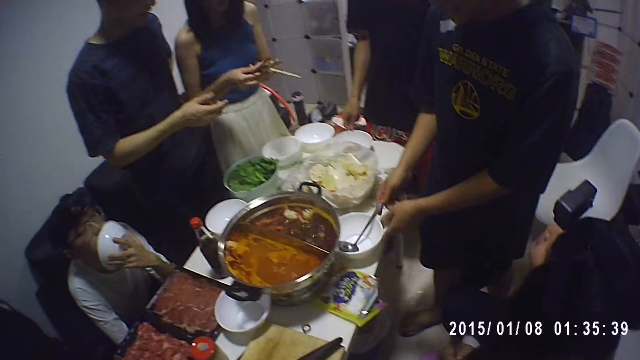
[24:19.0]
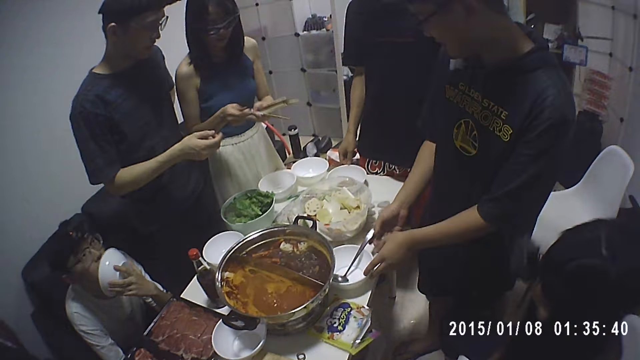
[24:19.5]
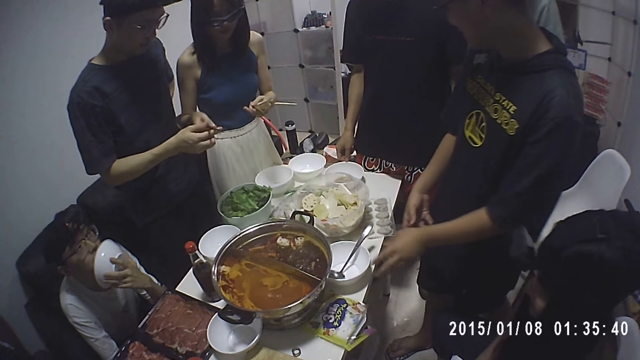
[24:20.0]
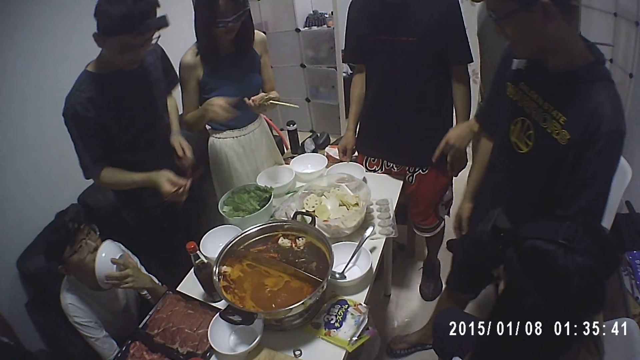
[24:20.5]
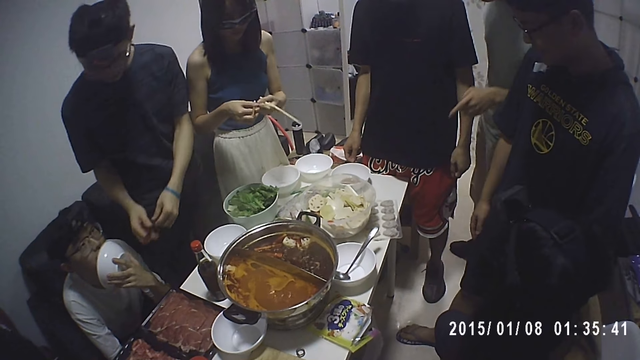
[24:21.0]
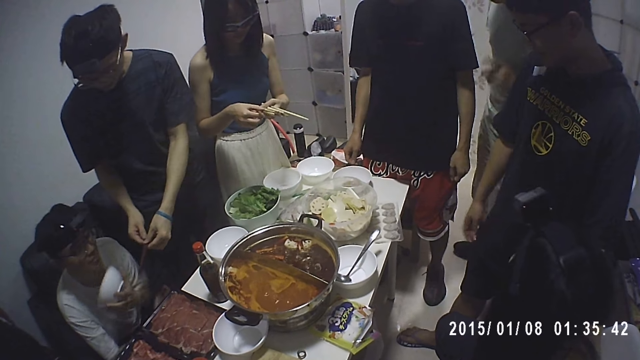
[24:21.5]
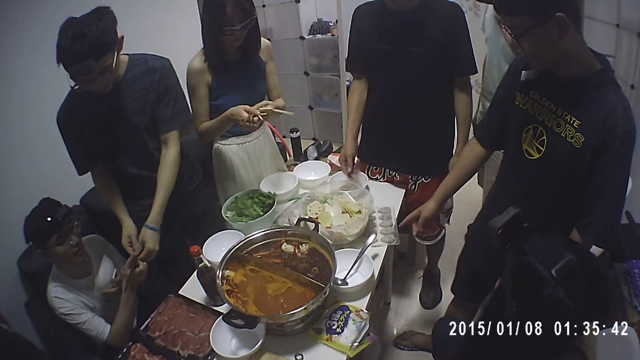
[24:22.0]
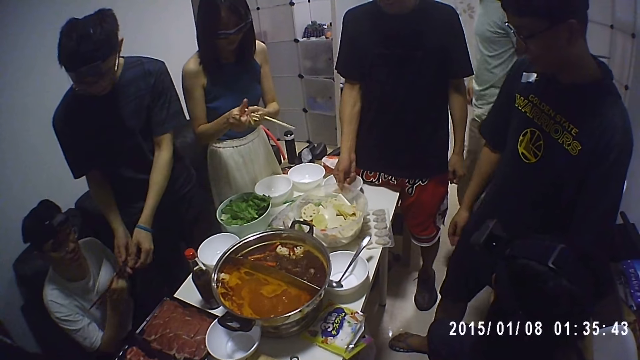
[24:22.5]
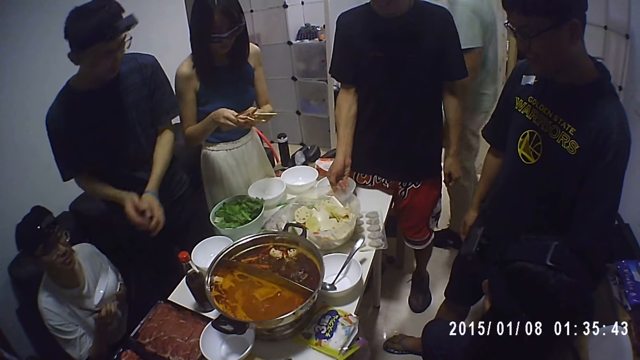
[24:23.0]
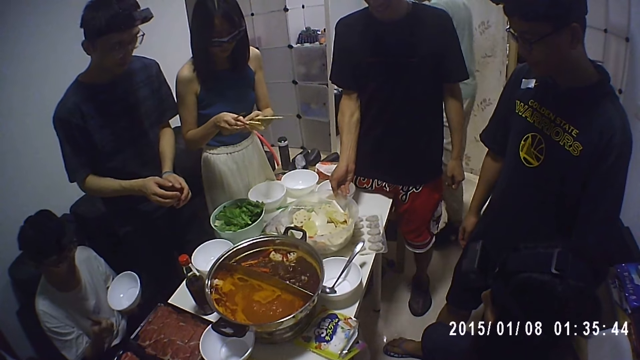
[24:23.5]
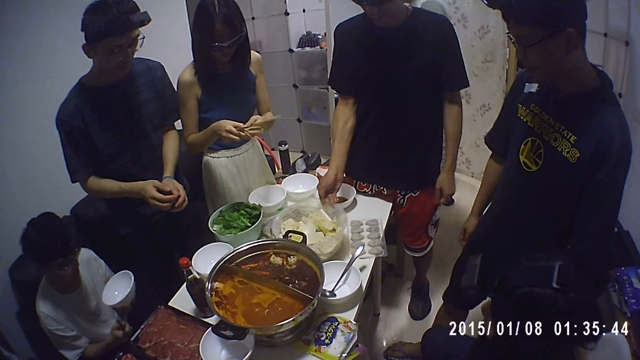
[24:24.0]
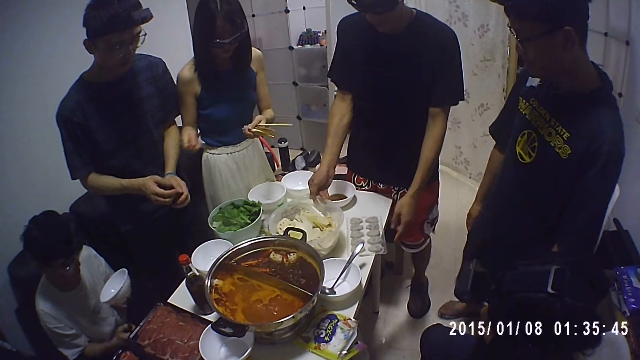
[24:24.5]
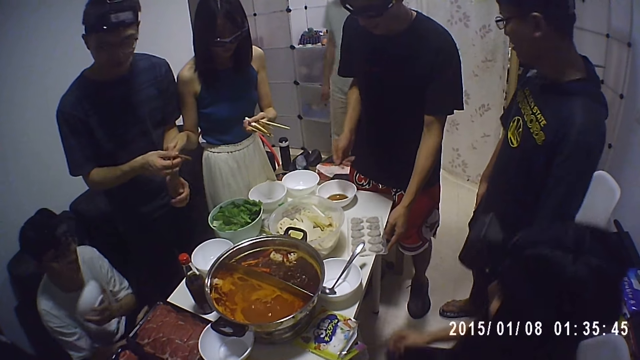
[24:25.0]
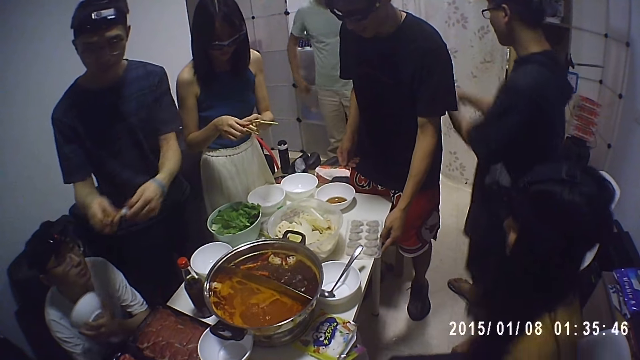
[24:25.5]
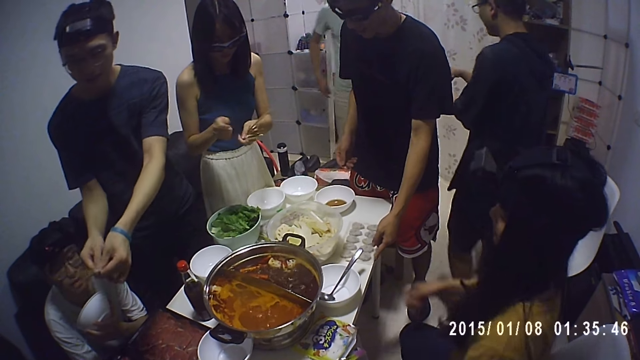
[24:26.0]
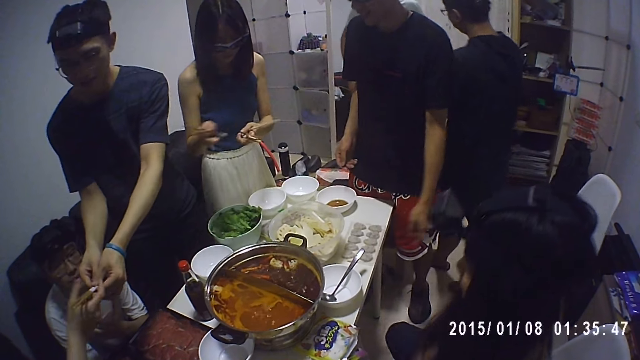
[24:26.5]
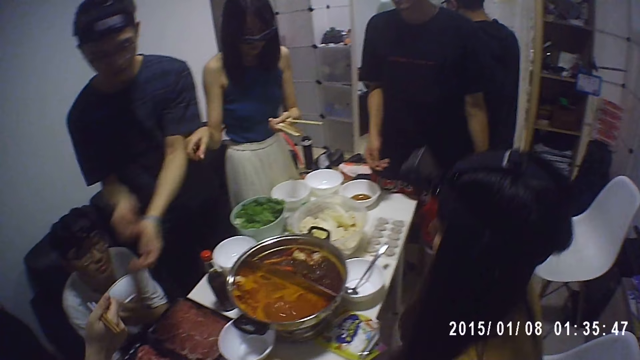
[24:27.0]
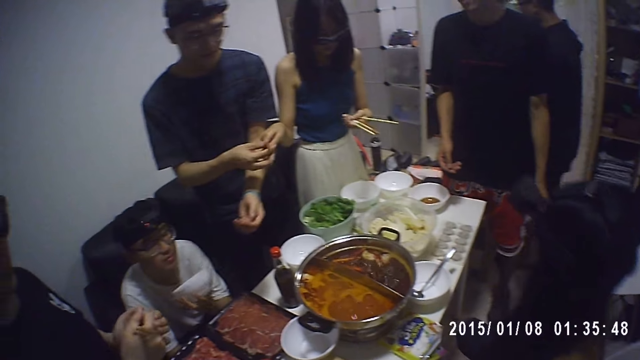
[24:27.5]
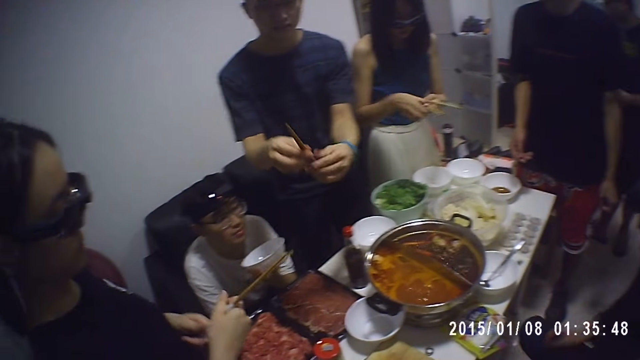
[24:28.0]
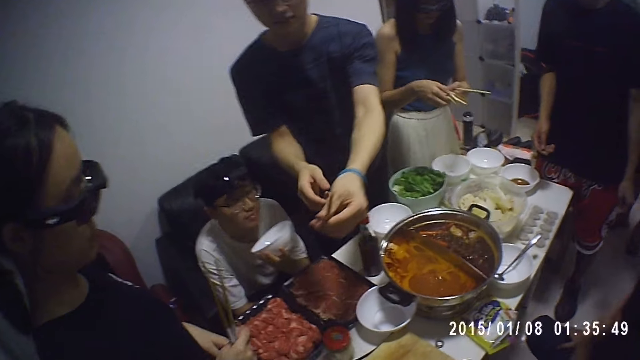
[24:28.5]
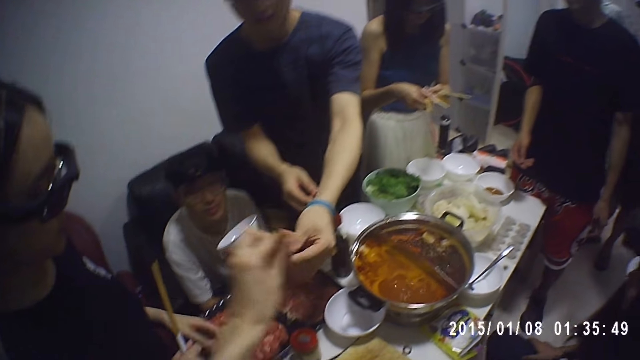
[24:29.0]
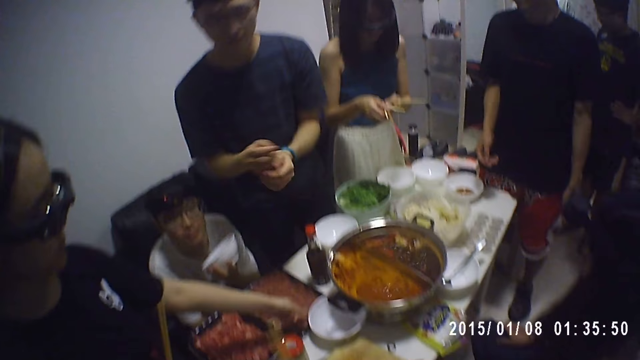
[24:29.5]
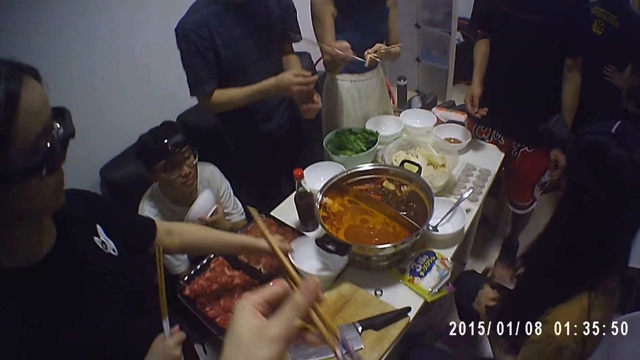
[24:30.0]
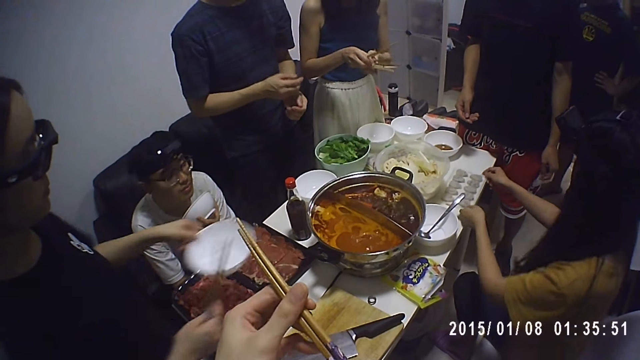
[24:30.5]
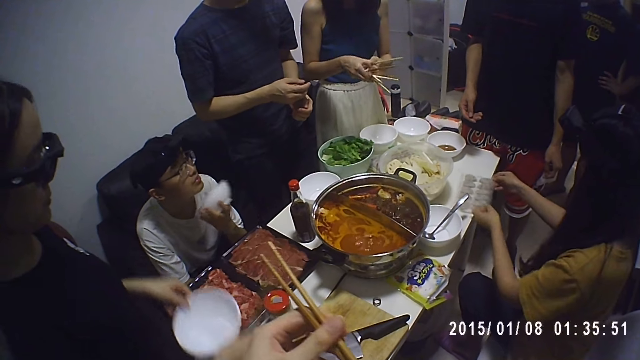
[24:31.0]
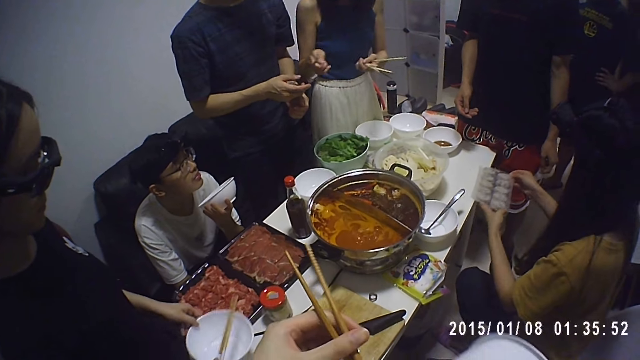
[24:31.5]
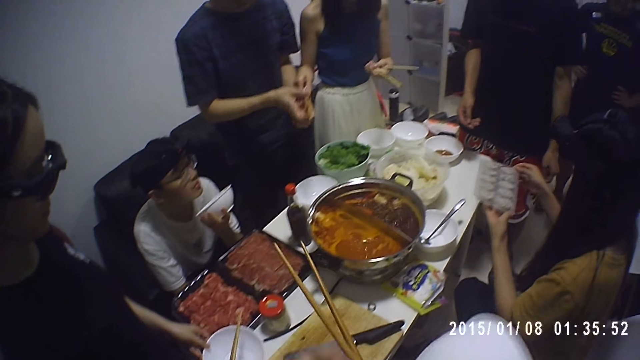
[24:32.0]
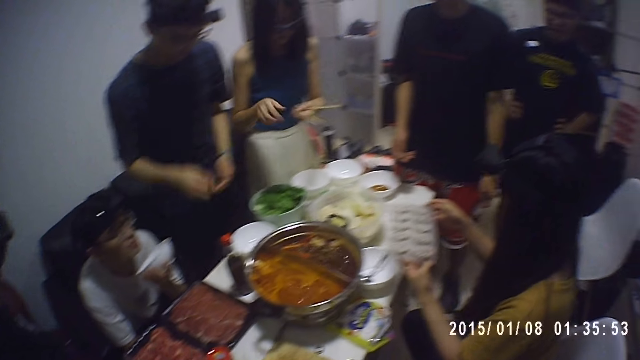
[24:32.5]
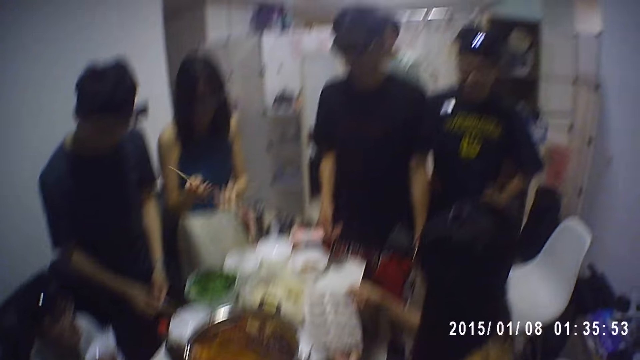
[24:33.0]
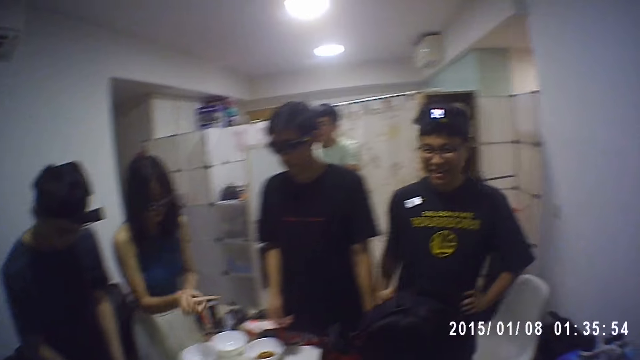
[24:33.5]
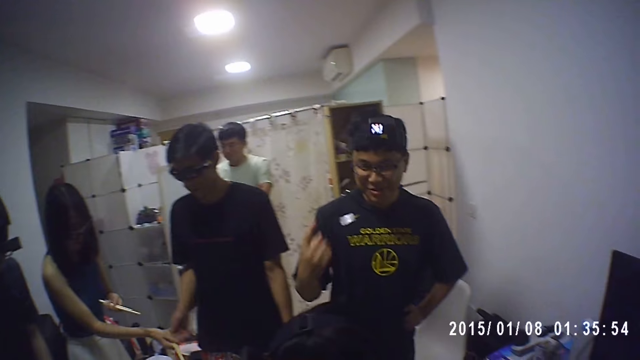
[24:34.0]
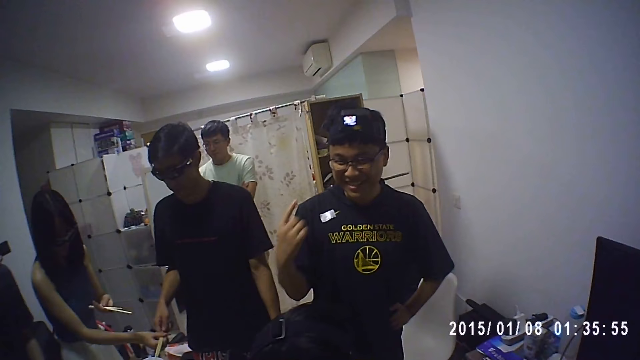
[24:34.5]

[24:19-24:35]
A man puts the serving spoon in his right hand in a plate or bowl on the table. A woman gives another man chopsticks with her left hand. The second man gives a third man chopsticks with both hands. A fourth man adjusts the bowl of pineapple on the table with his right hand. The woman gives the second man chopsticks with her left hand. The fourth man adjusts the tray of pressed veggies sauce on the table with his left hand. The second man gives another woman chopsticks with both hands. The first woman gives the second man chopsticks with her left hand. The second man gives the camera wearer chopsticks with his left hand. The other woman picks up a plate on the table with her left hand. A third woman takes the tray of pressed veggies sauce on the table with both hands. The first woman gives the second man chopsticks with her left hand. The second man drops the chopsticks in his hands in a plate on the table. The camera wearer looks at the first man. The first woman gives the fourth man chopsticks with her left hand.
